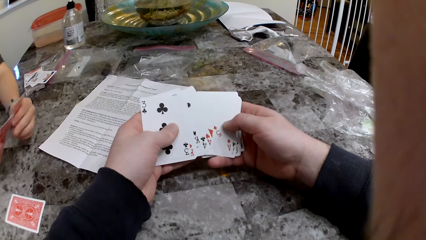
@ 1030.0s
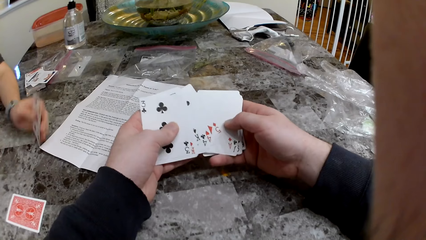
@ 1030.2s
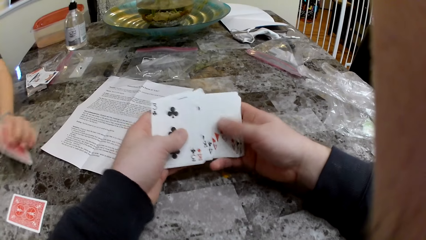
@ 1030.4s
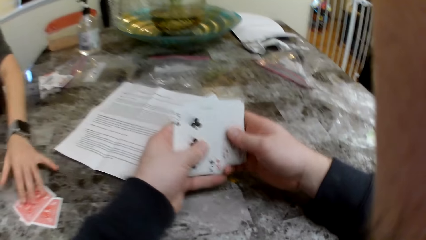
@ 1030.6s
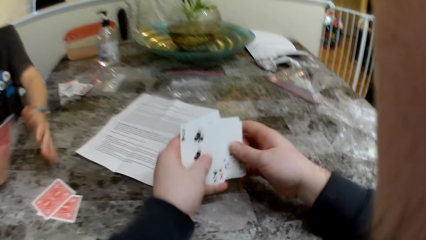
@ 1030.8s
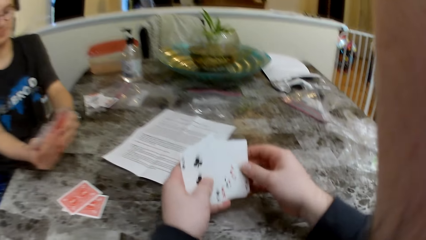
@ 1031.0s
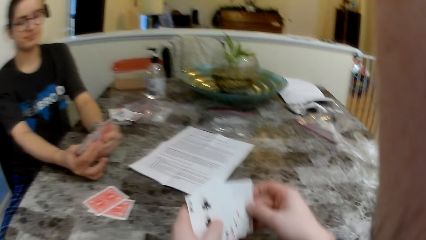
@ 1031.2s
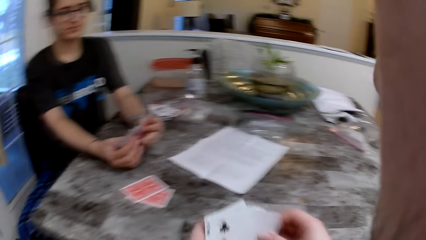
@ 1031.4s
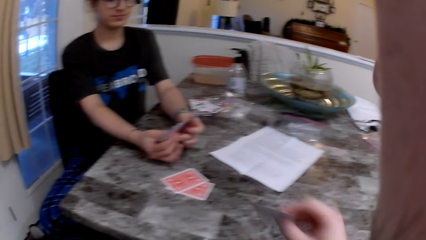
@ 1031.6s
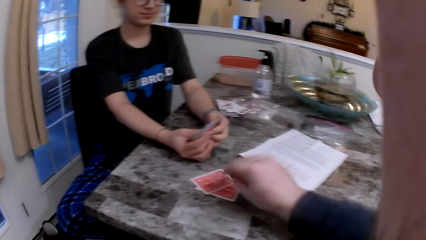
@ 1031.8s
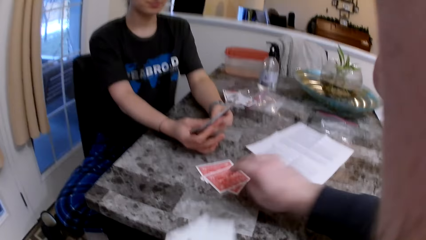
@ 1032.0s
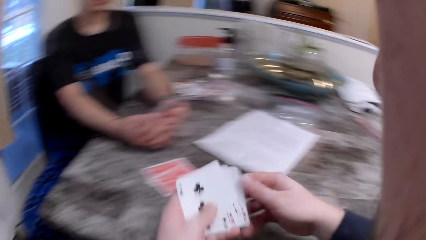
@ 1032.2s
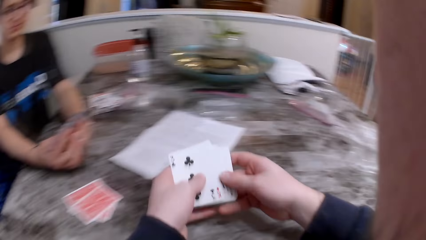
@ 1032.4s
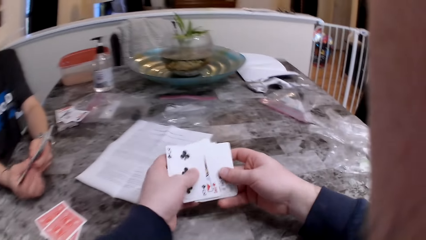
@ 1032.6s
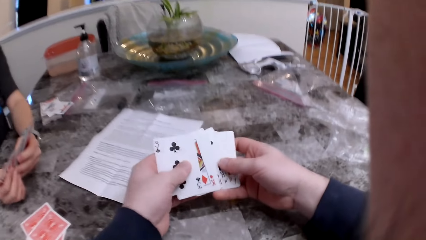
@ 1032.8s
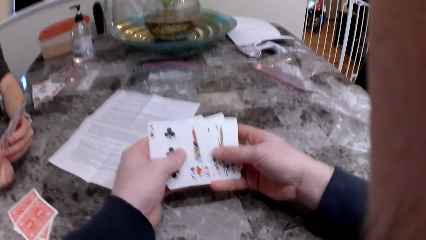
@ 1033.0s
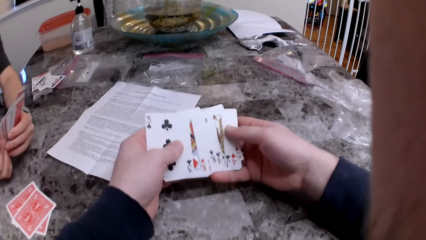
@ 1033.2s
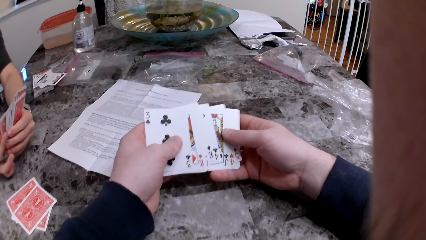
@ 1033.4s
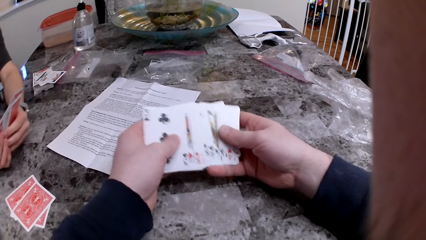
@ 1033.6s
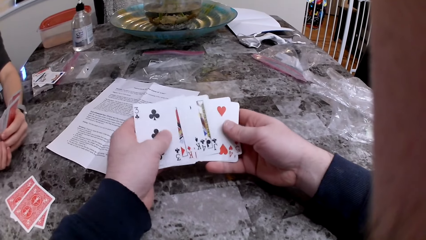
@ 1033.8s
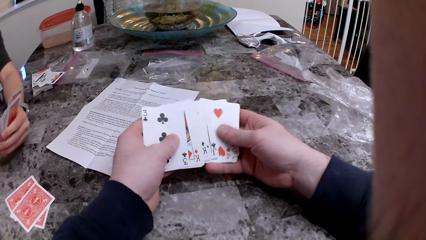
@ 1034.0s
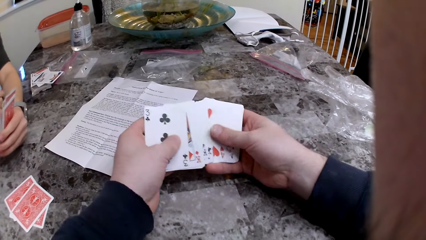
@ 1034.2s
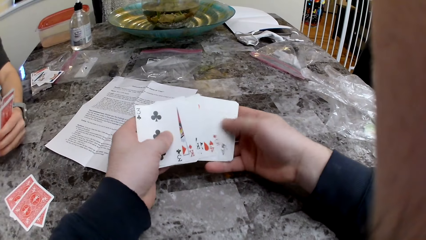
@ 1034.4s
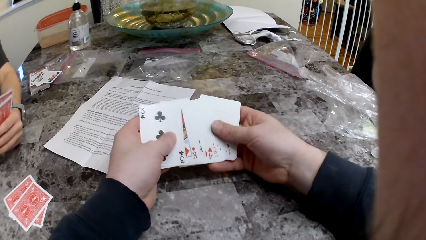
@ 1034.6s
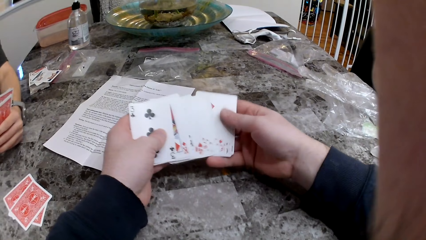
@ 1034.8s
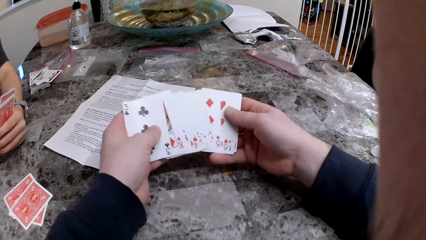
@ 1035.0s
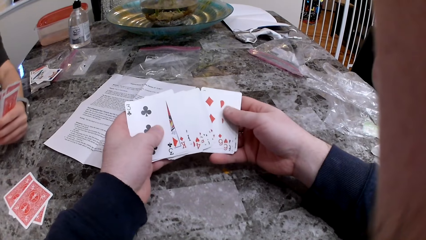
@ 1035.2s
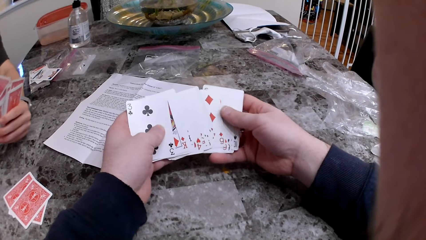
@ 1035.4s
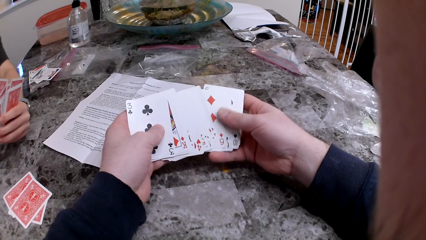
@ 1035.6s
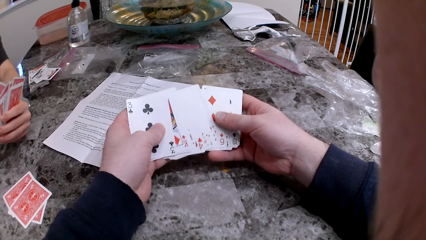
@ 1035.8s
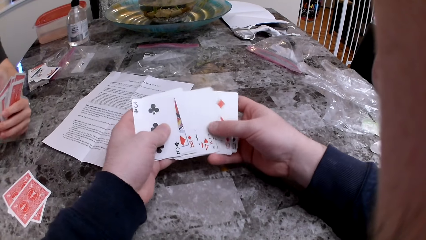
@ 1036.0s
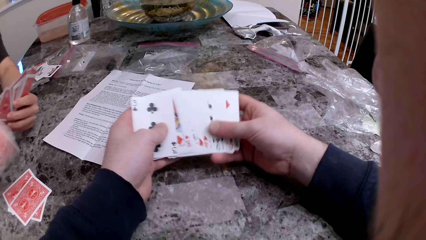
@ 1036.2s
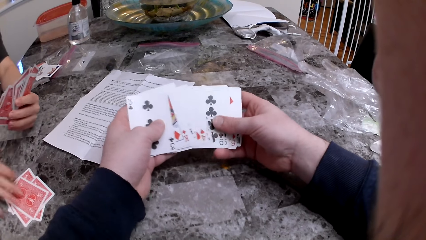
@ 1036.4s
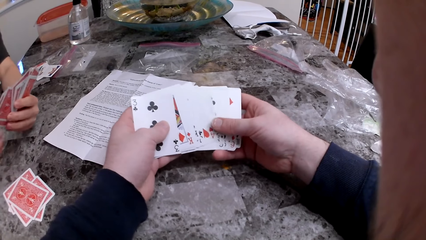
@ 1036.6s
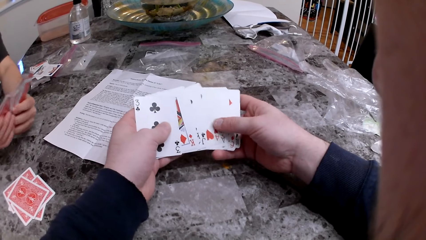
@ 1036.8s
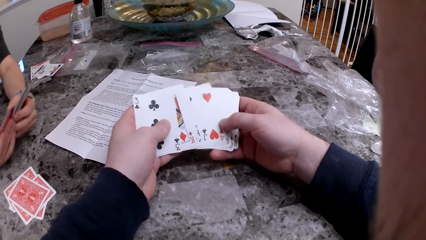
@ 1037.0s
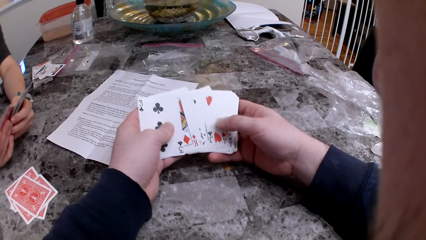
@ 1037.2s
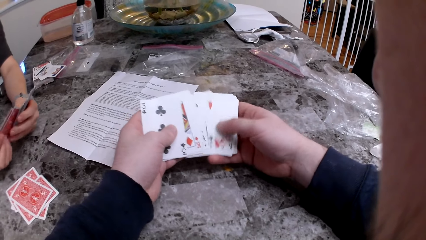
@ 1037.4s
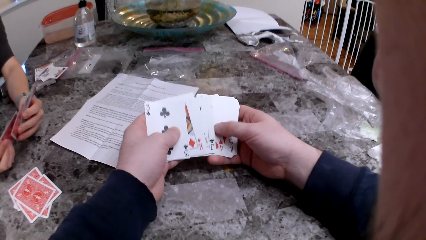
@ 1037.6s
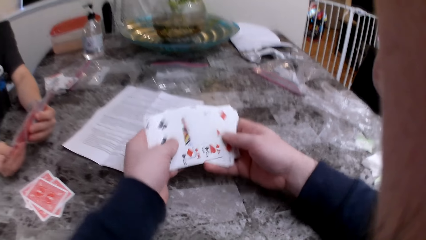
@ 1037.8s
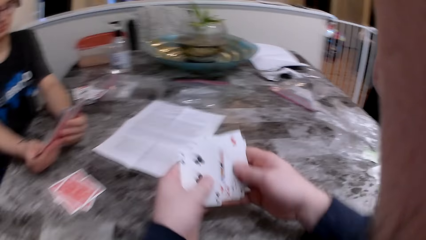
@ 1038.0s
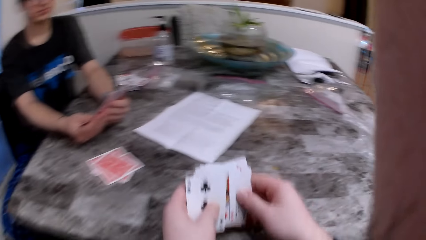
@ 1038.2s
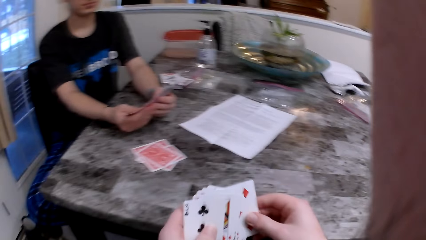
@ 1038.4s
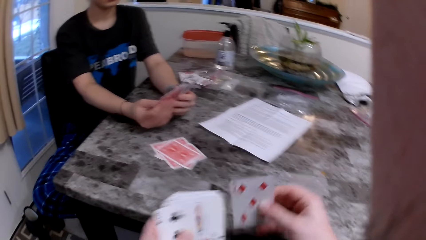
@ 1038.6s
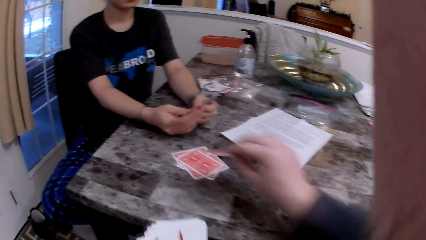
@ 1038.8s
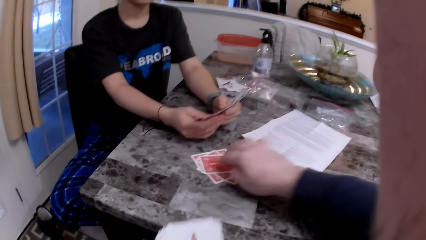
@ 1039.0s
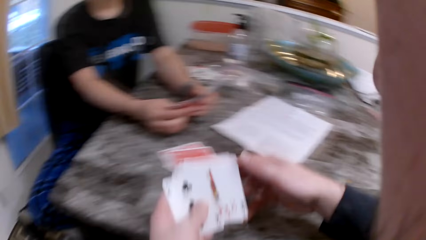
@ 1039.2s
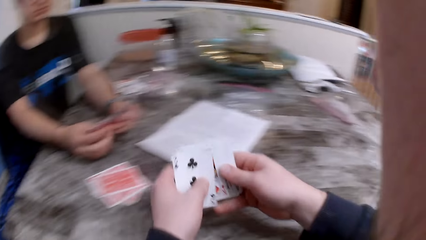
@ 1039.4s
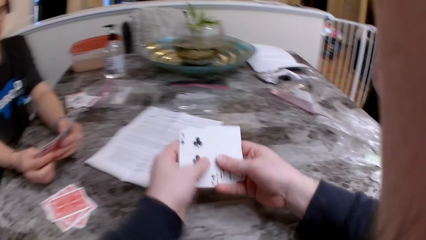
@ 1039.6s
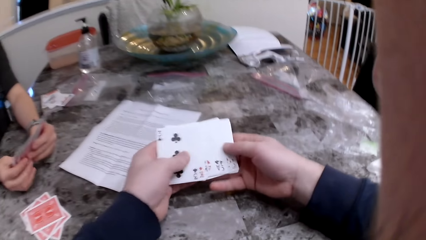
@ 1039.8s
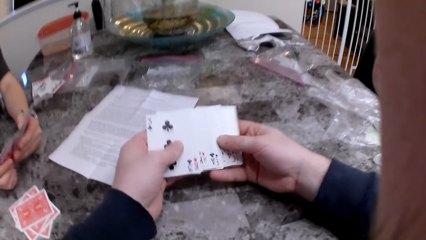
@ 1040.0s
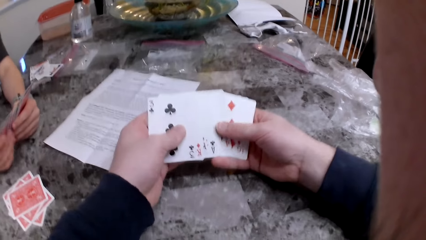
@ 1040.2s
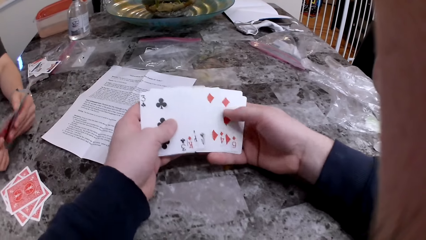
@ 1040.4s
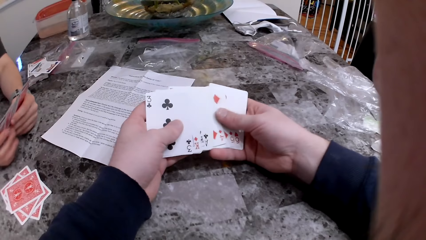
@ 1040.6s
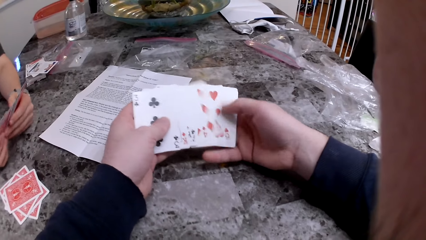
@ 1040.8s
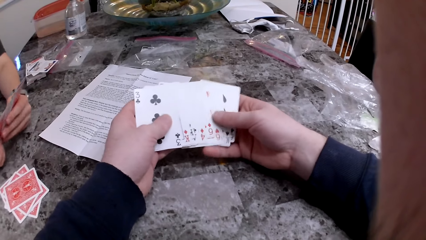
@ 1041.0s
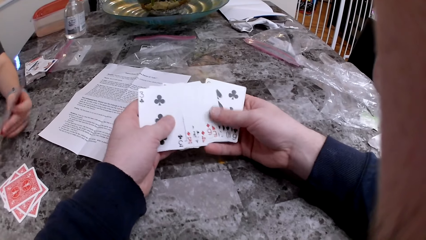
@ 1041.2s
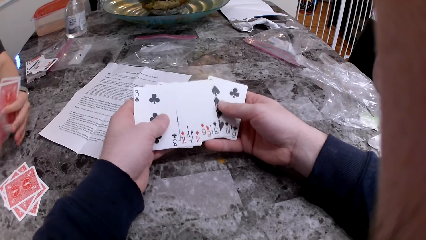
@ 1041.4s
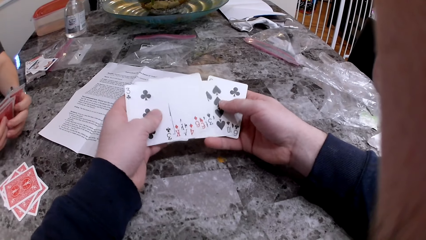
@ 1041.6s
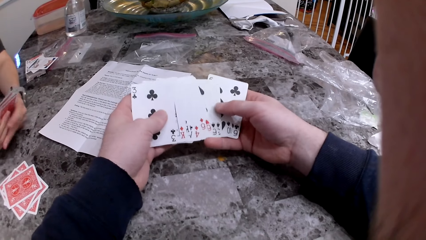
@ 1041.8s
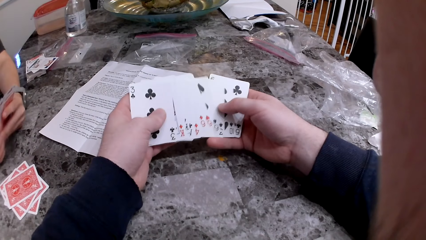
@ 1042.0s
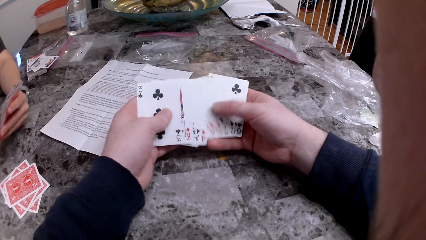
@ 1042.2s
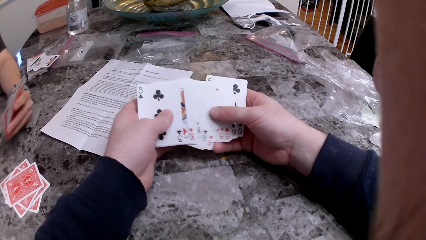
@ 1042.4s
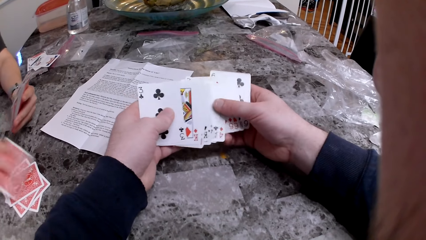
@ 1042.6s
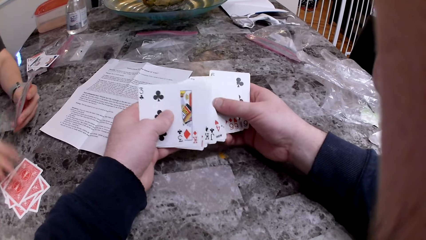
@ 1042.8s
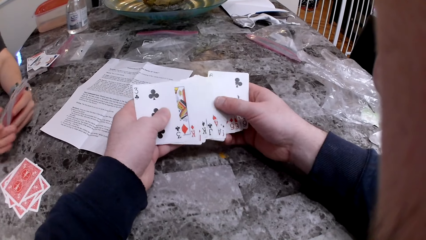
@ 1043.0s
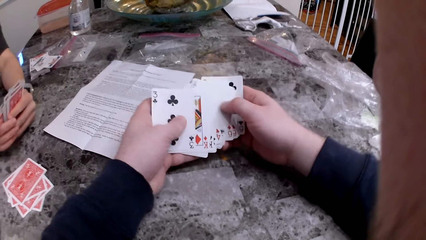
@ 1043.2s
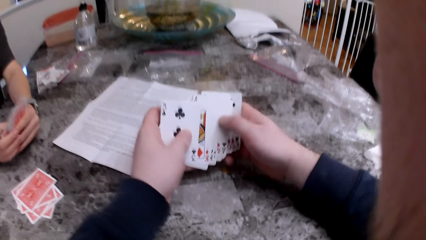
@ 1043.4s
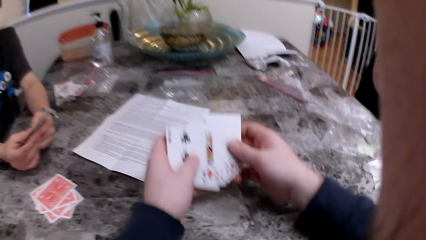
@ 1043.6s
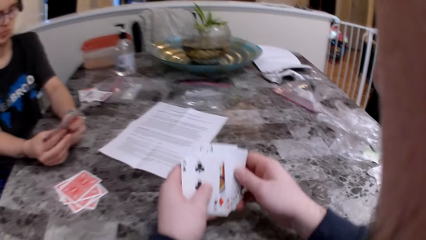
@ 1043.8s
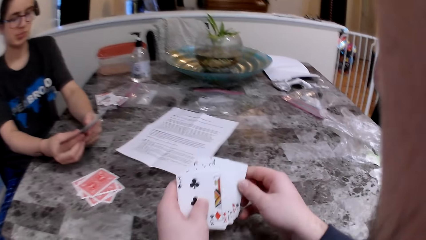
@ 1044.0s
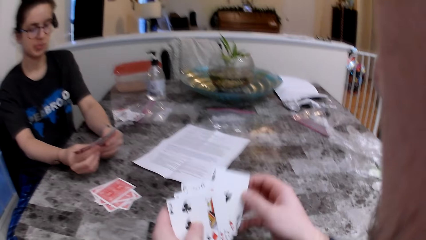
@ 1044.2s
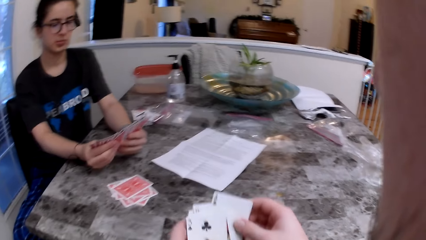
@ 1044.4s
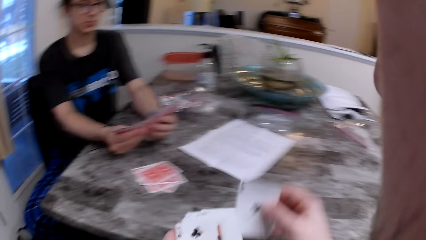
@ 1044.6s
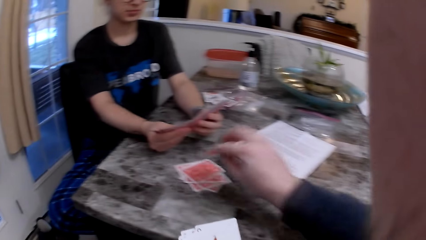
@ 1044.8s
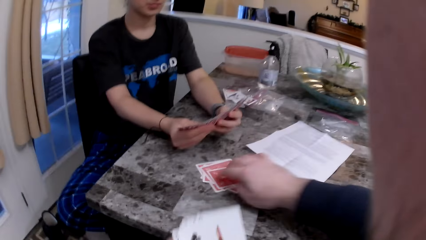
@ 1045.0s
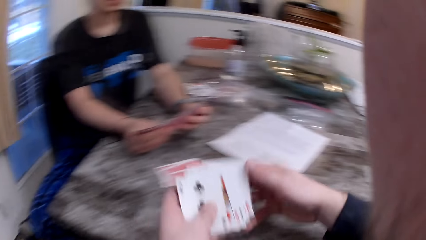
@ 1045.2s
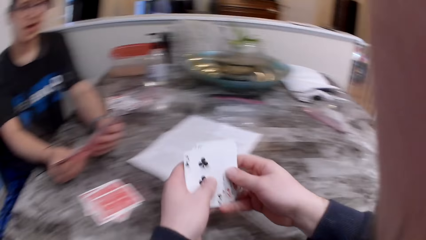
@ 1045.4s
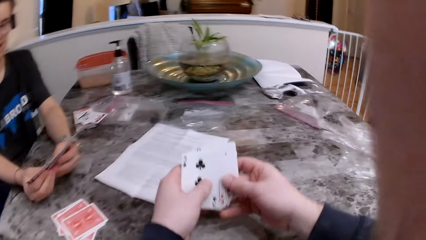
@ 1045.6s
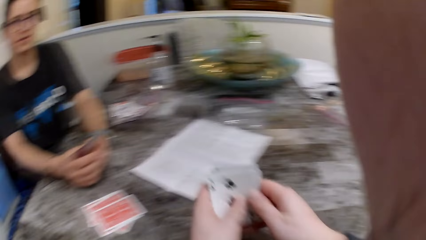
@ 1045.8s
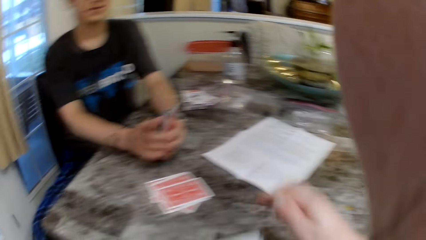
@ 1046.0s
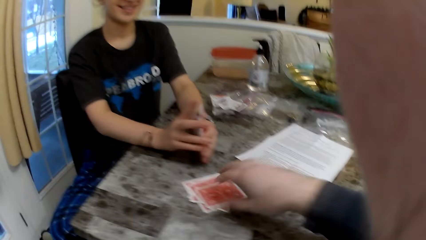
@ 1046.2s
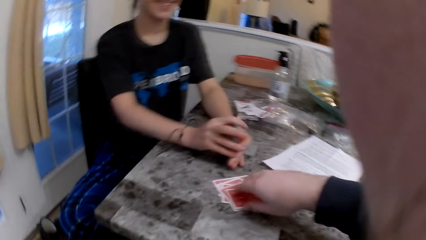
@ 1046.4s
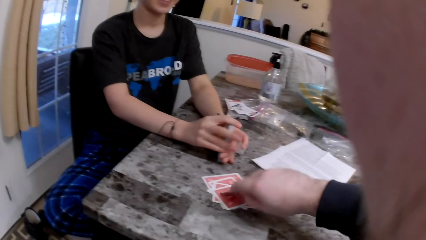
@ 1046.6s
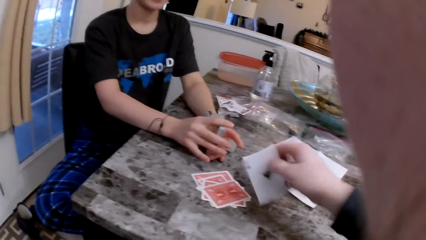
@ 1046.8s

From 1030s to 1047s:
The woman puts the card on the table. The camera wearer puts the card on the table. The woman puts the card on the table. The camera wearer puts the card on the table. The woman puts the card on the table. The camera wearer puts the card on the table.
